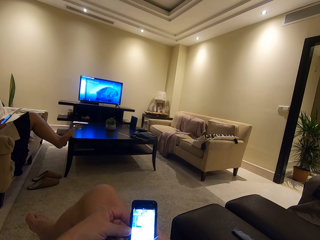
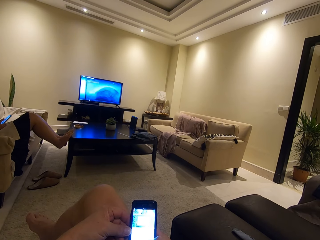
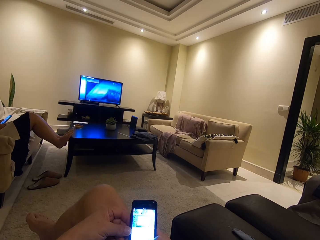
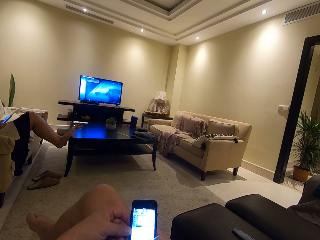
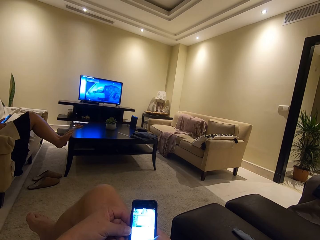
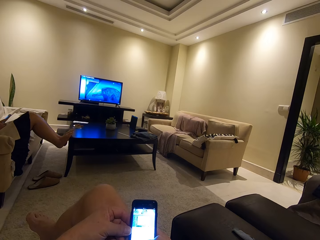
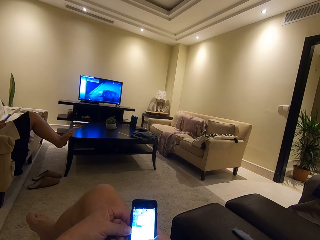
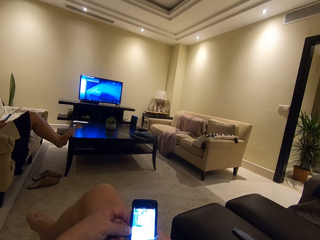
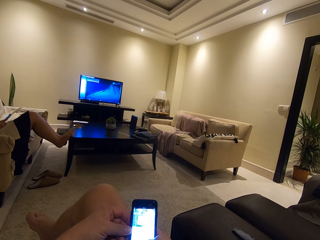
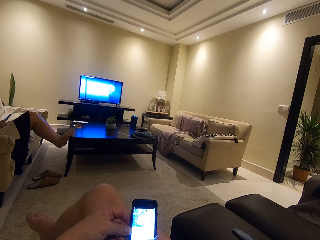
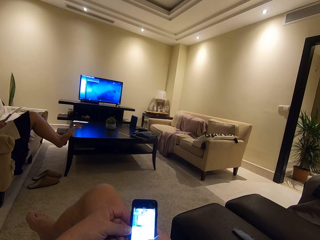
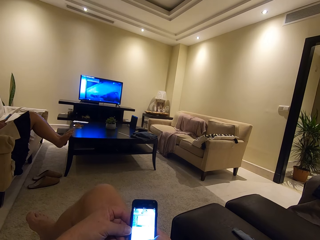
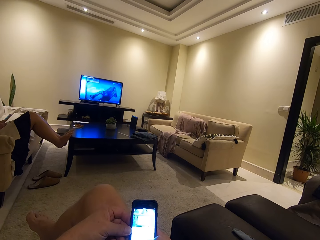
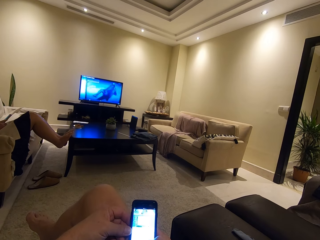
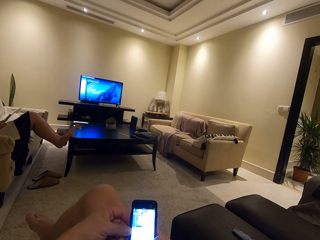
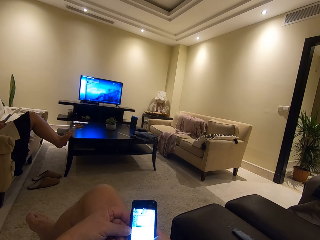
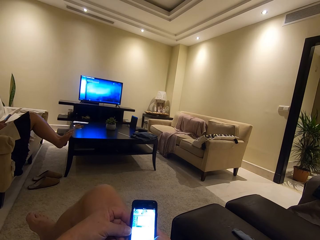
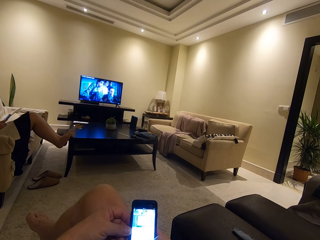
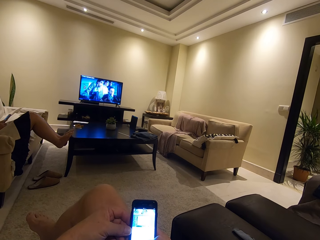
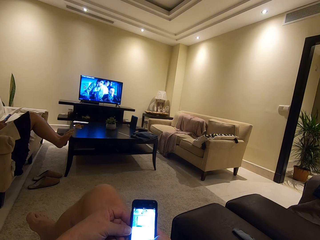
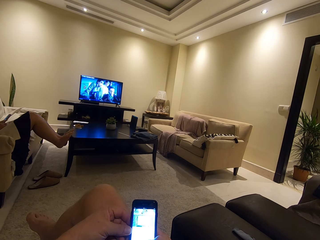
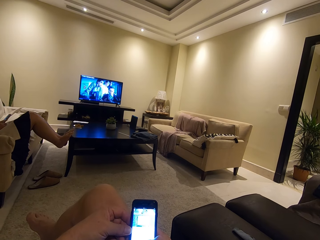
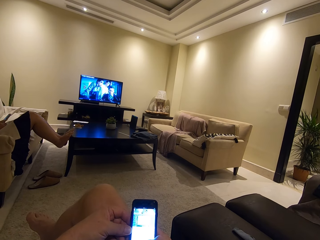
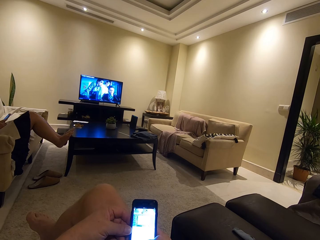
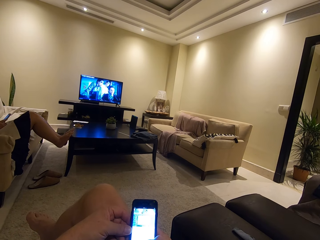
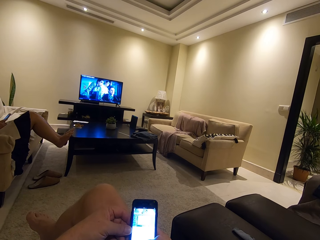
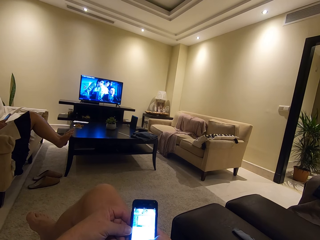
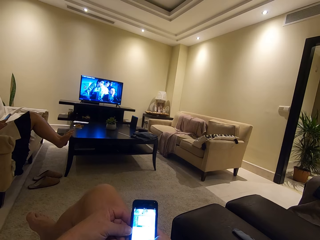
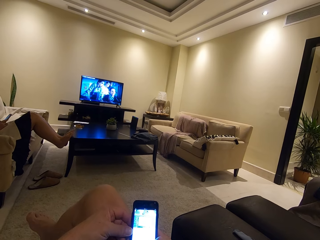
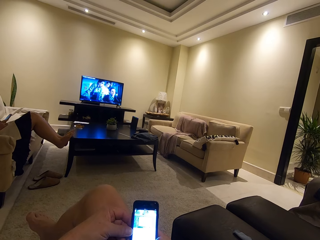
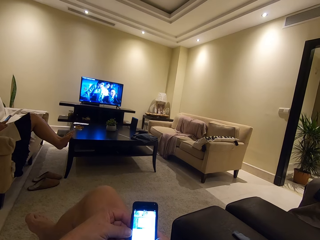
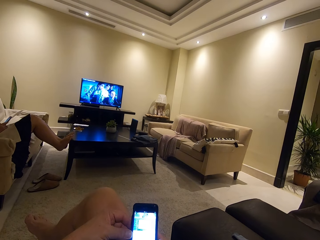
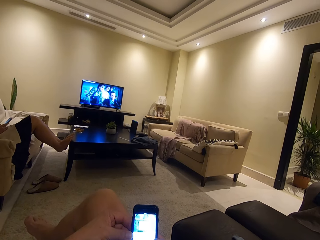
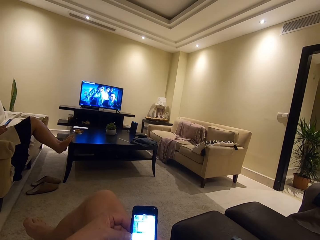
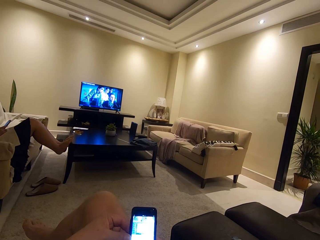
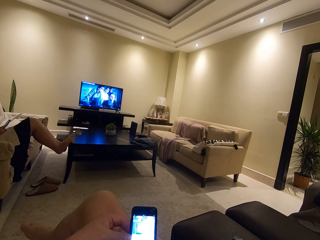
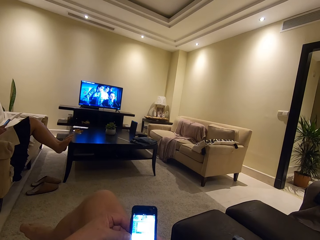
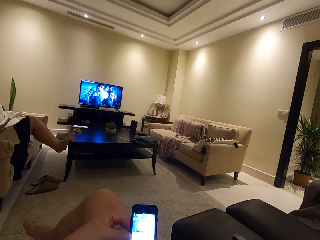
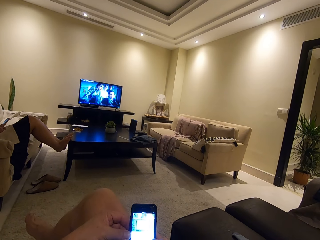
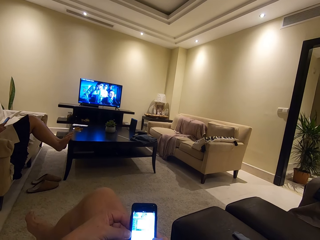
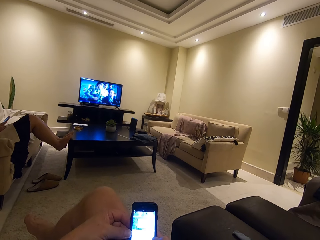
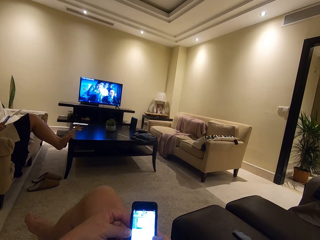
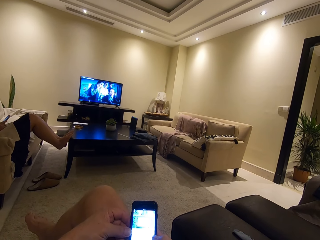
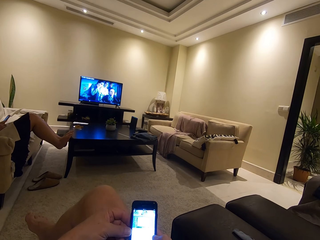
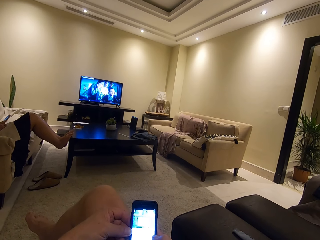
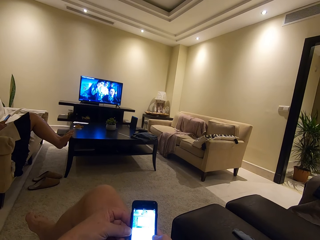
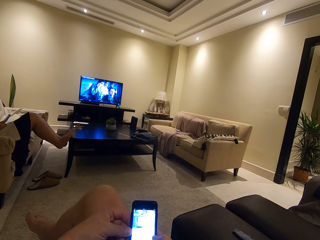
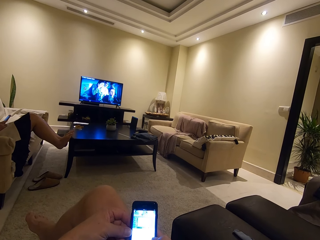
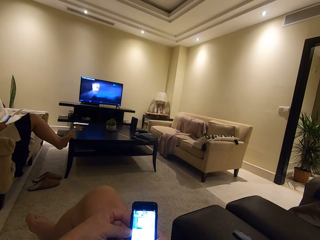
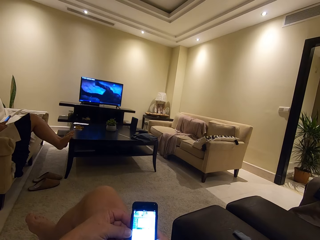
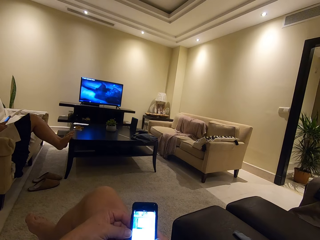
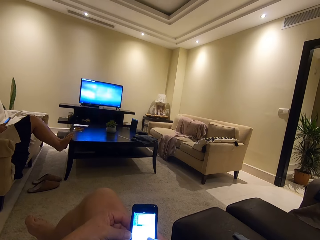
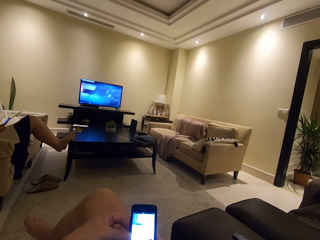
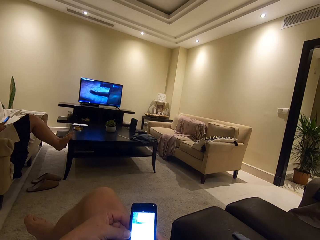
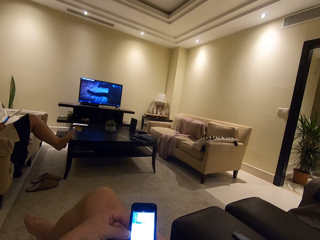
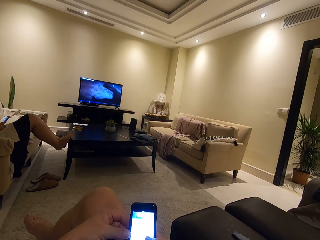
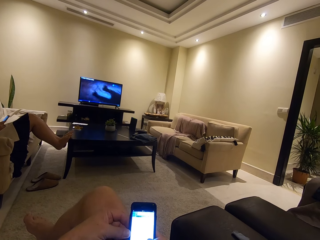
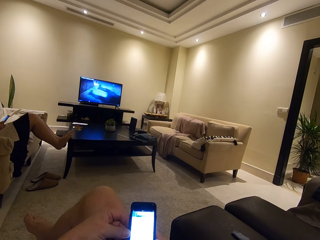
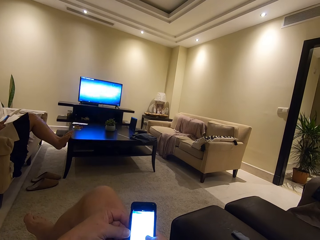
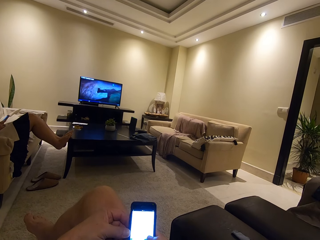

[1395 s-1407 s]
A woman uses his phone. The camera wearer uses his phone.

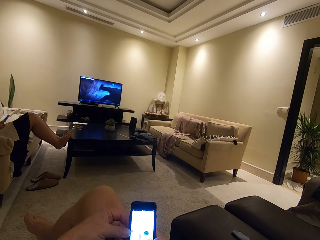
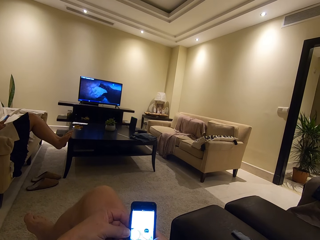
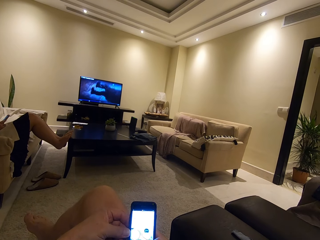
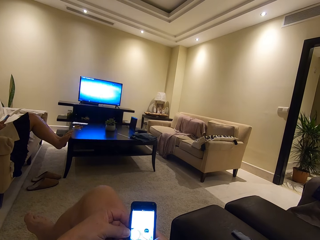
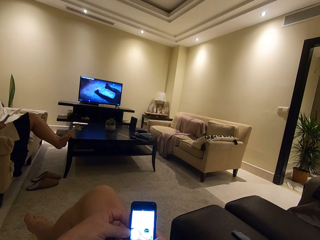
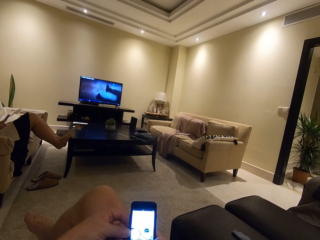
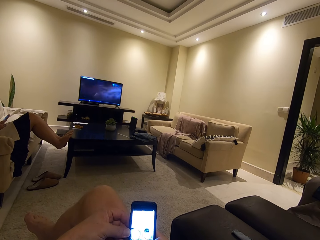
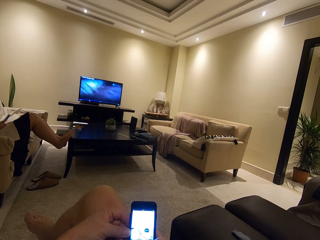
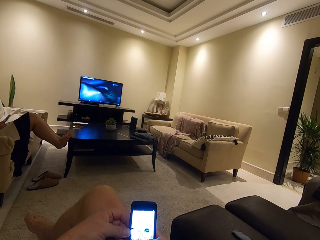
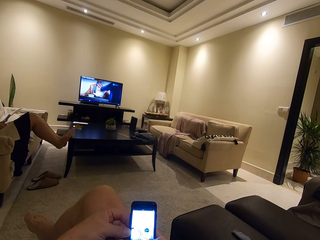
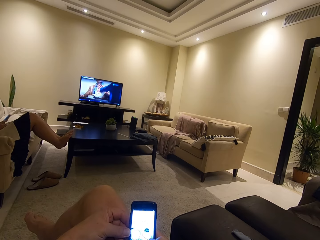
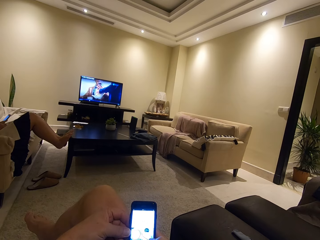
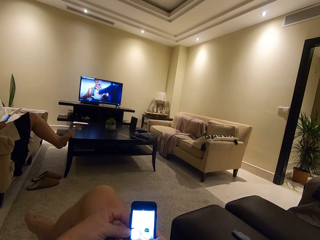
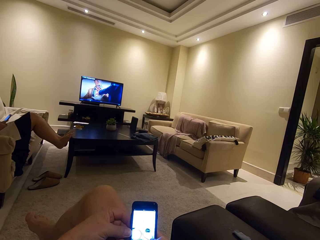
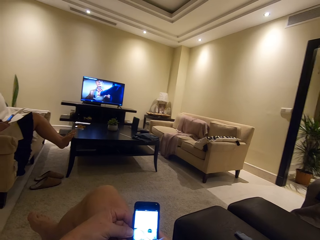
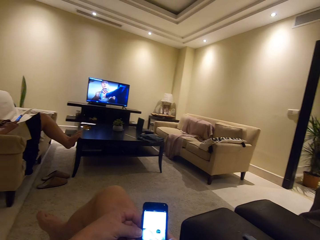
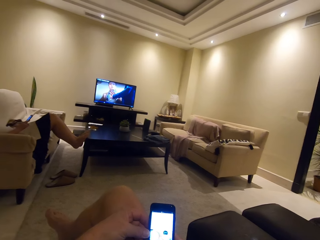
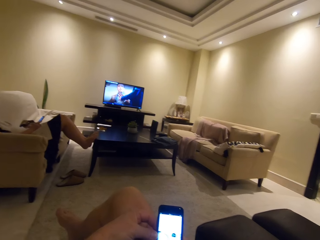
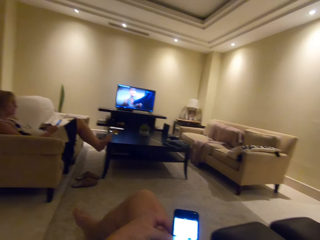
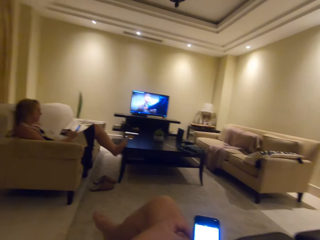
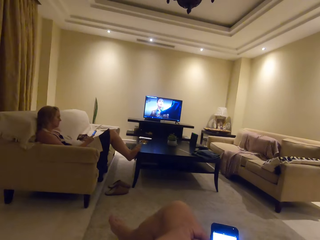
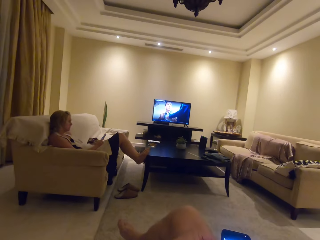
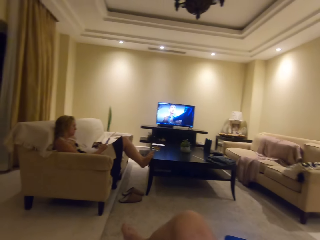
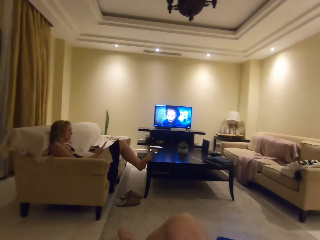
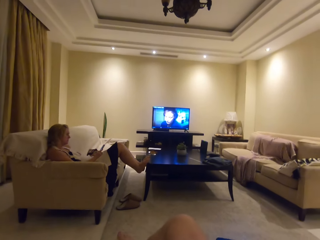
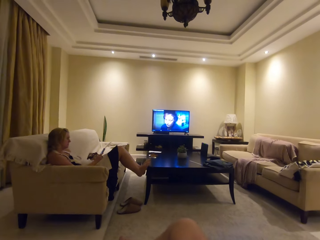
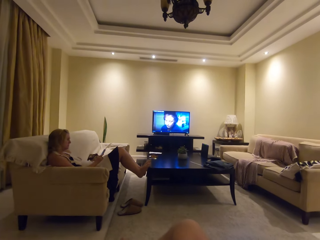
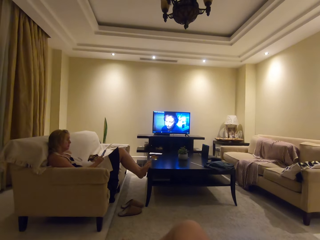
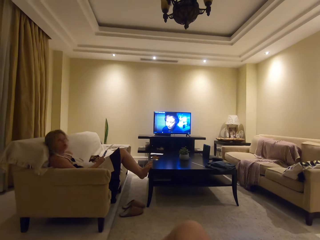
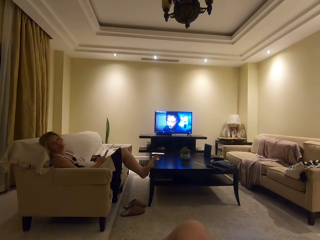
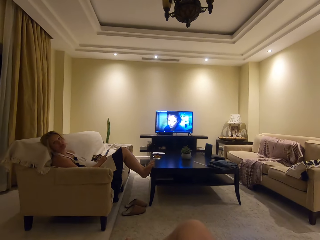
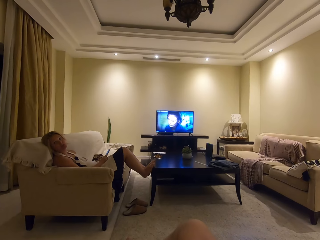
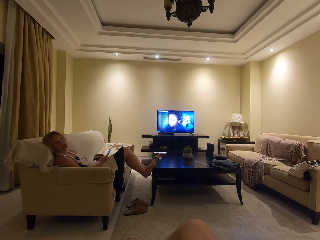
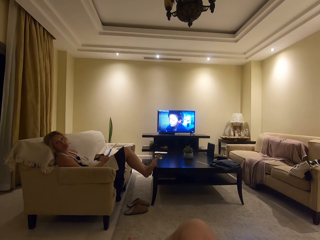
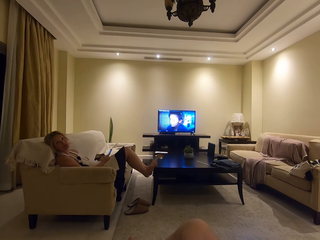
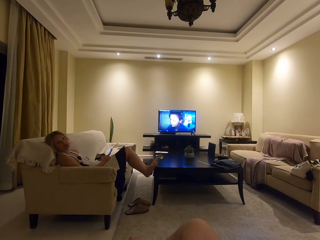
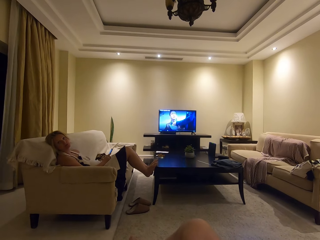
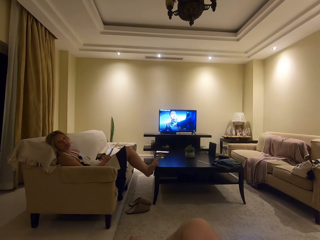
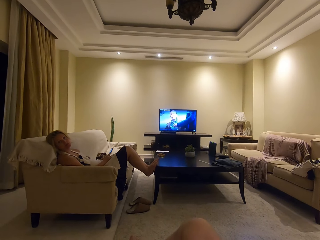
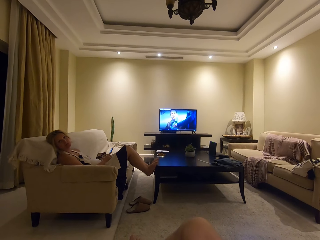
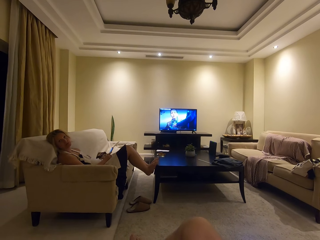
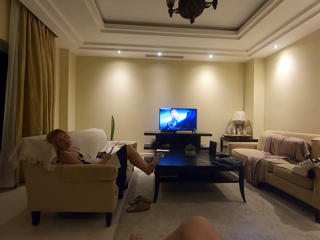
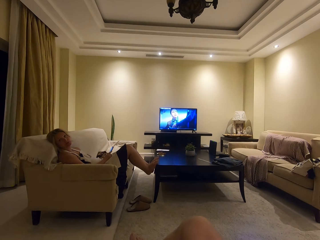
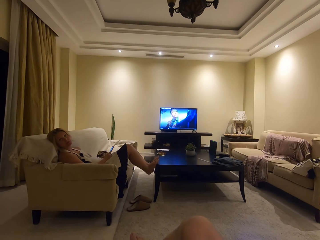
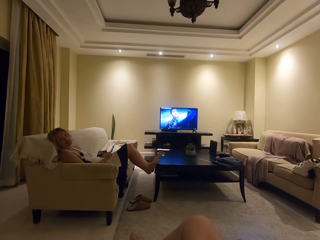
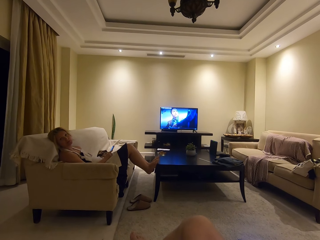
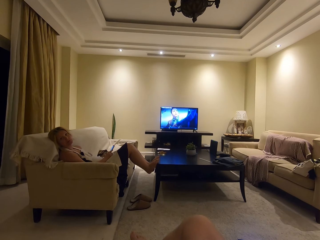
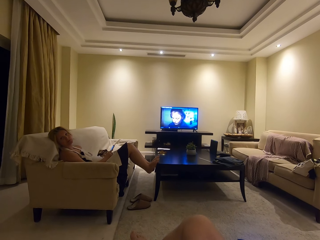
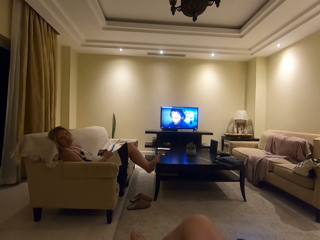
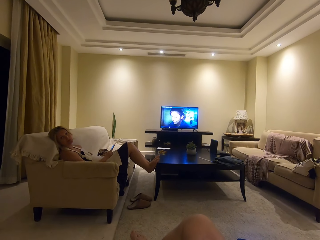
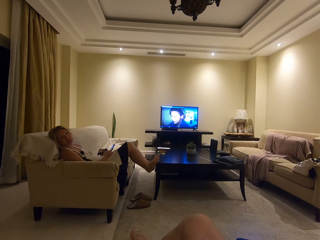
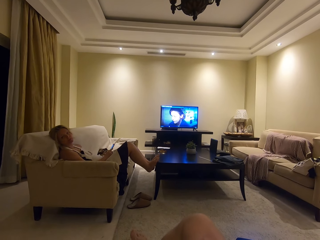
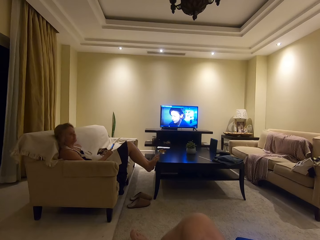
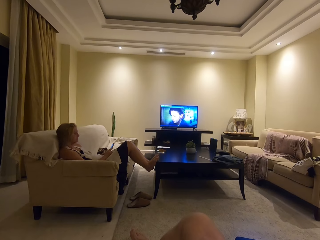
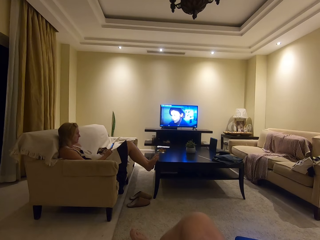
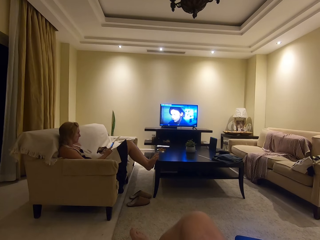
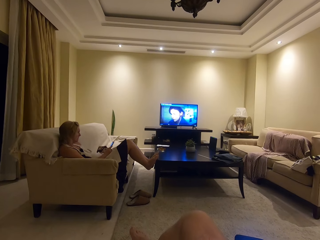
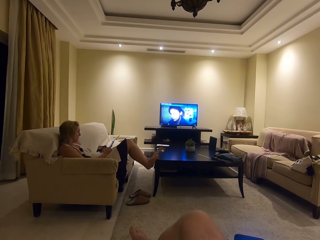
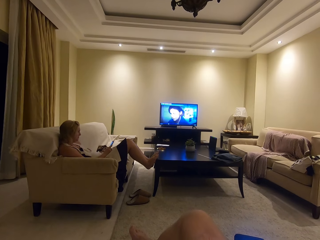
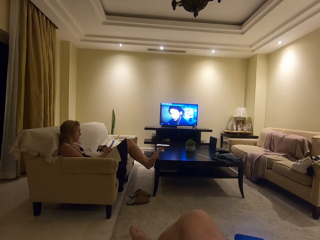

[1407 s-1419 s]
A woman looks at the camera wearer. The camera wearer talks with the woman.
